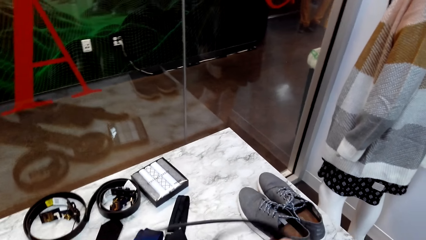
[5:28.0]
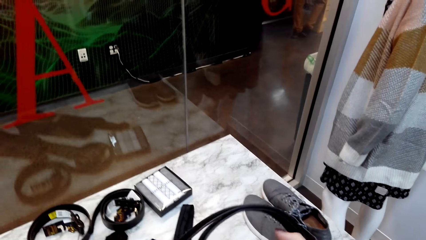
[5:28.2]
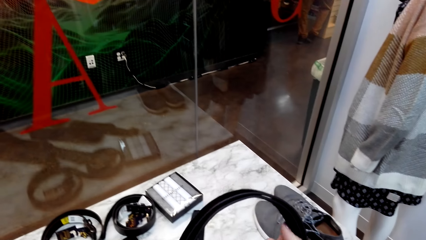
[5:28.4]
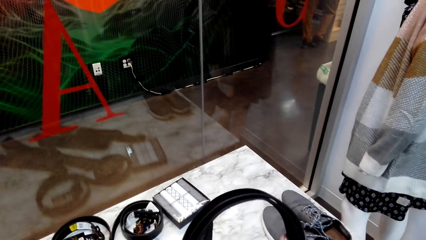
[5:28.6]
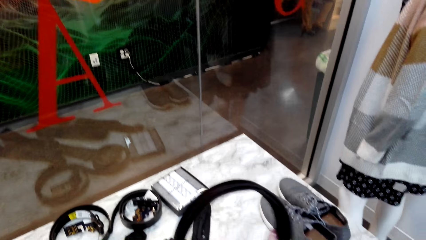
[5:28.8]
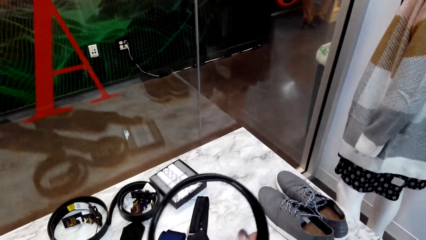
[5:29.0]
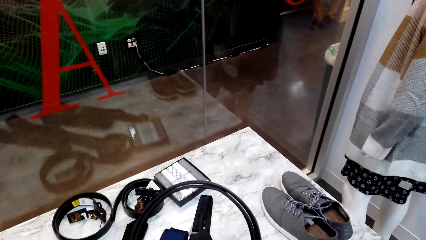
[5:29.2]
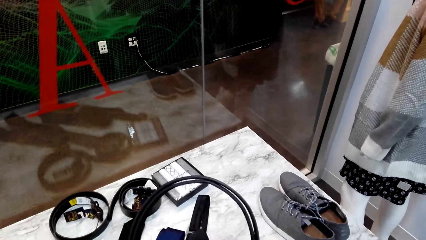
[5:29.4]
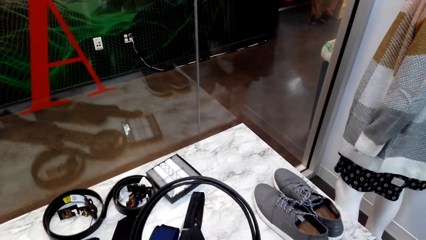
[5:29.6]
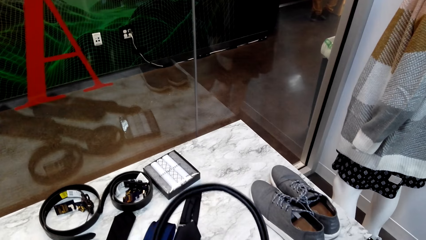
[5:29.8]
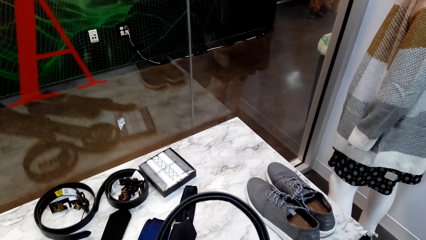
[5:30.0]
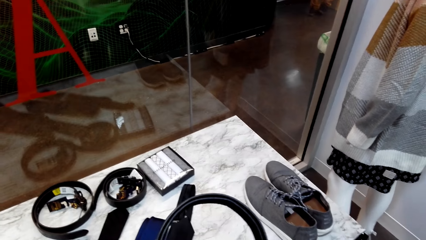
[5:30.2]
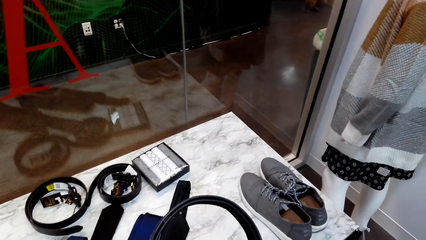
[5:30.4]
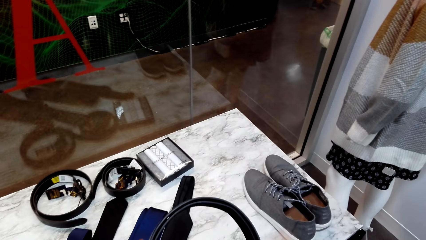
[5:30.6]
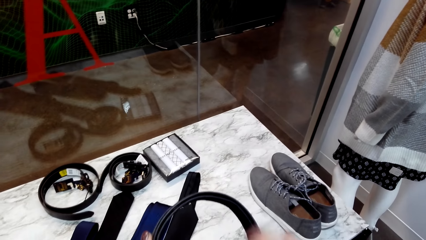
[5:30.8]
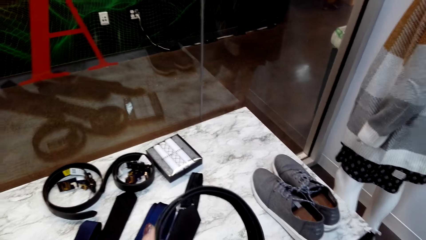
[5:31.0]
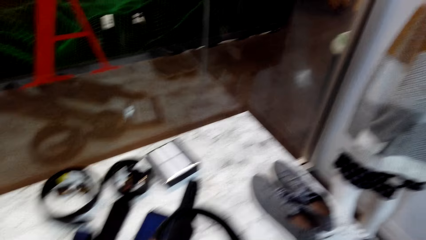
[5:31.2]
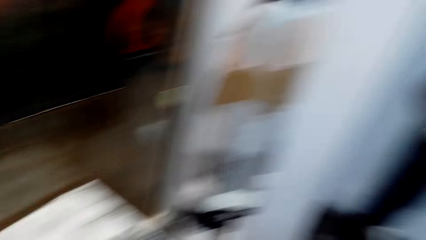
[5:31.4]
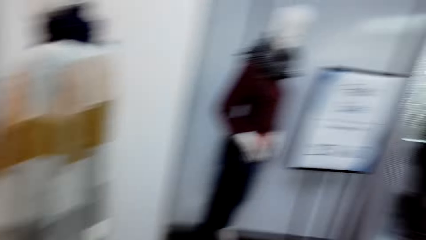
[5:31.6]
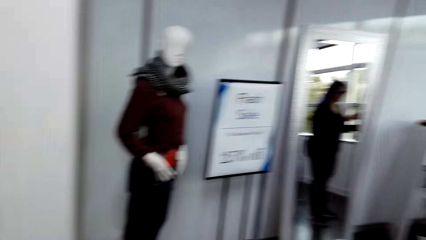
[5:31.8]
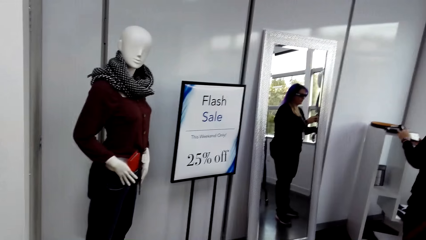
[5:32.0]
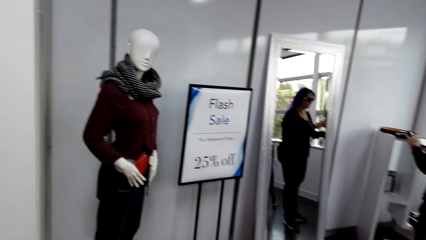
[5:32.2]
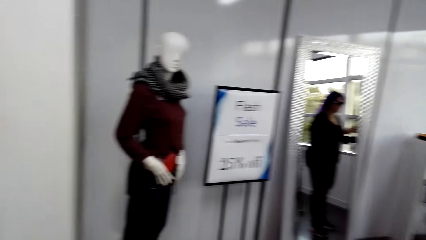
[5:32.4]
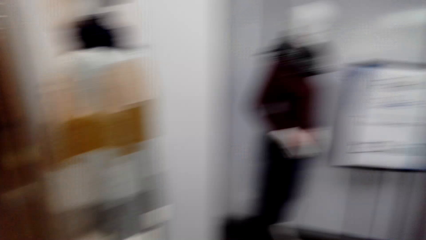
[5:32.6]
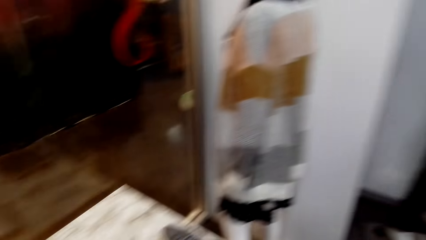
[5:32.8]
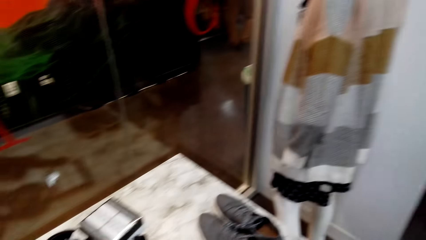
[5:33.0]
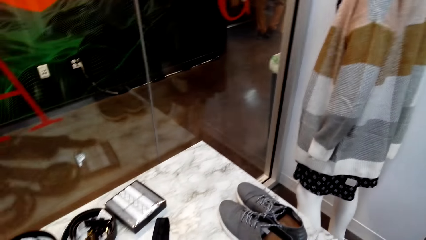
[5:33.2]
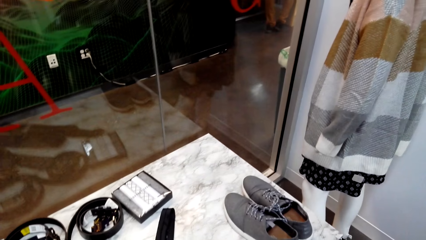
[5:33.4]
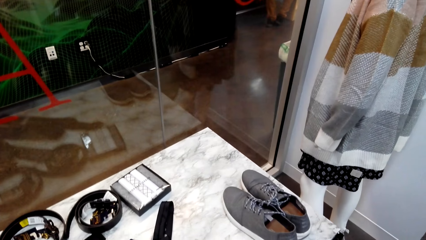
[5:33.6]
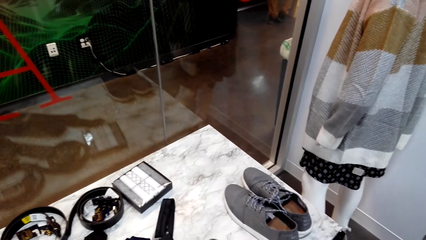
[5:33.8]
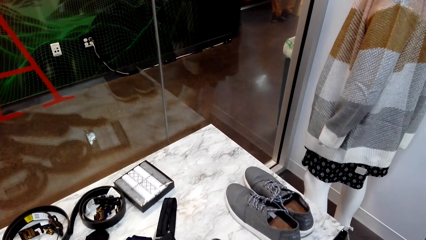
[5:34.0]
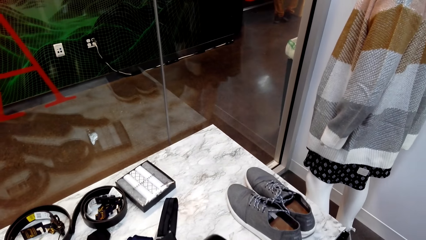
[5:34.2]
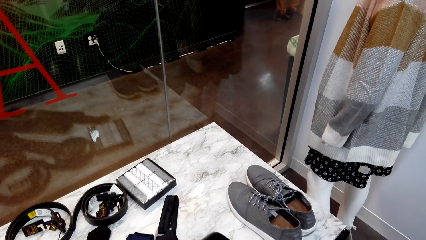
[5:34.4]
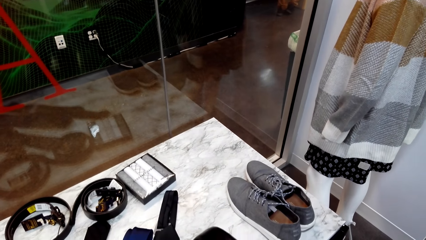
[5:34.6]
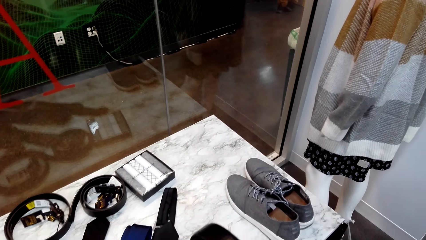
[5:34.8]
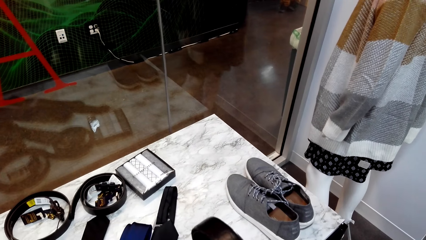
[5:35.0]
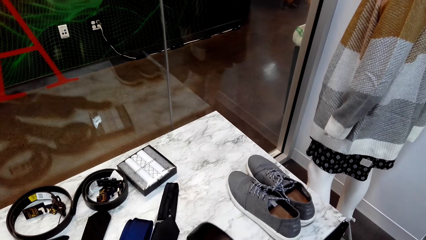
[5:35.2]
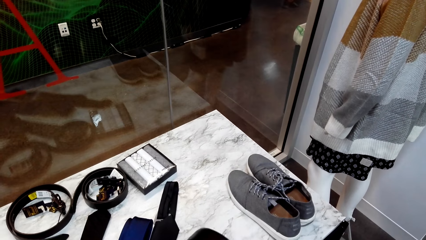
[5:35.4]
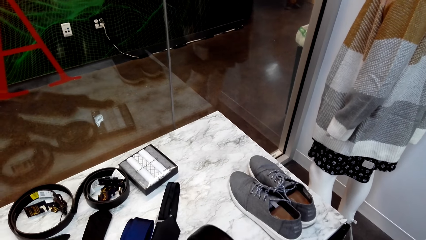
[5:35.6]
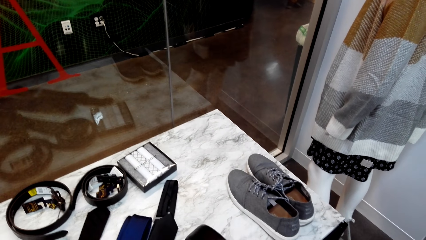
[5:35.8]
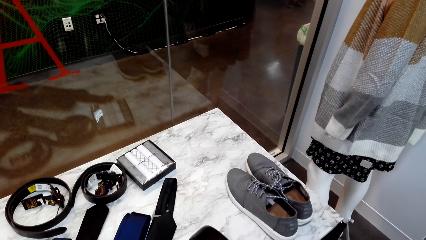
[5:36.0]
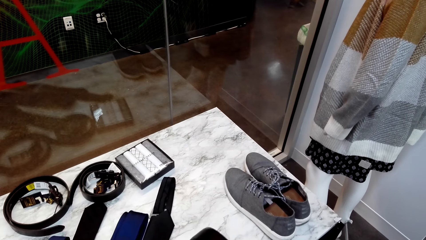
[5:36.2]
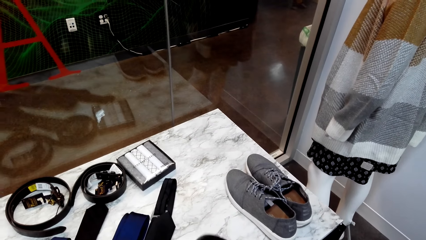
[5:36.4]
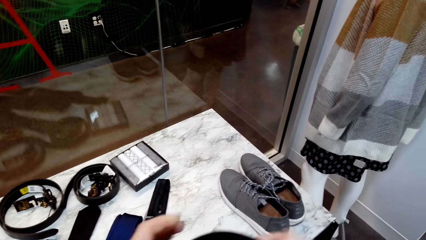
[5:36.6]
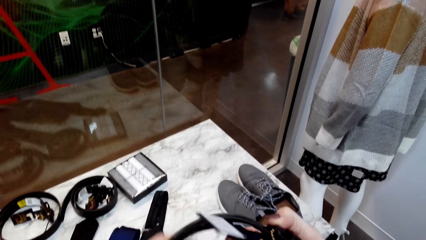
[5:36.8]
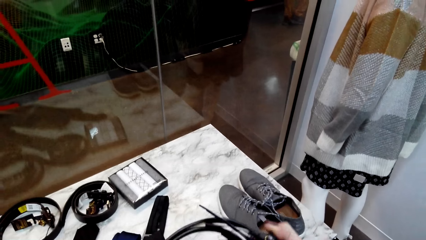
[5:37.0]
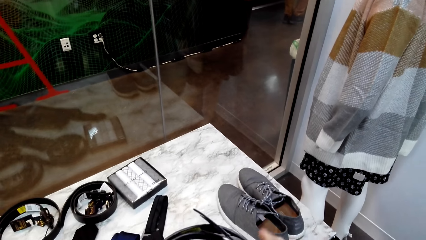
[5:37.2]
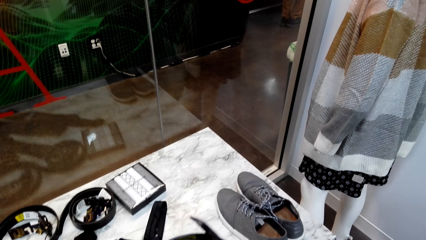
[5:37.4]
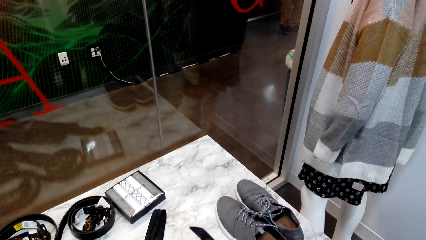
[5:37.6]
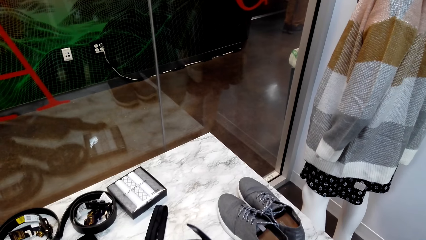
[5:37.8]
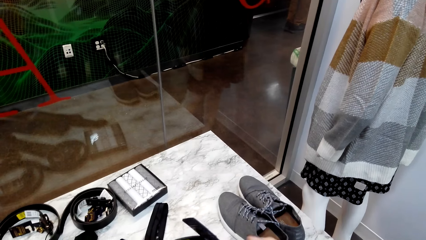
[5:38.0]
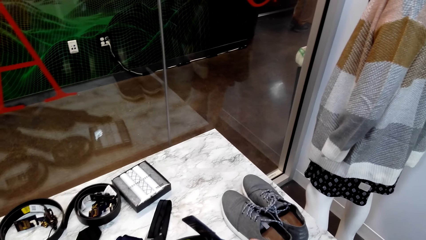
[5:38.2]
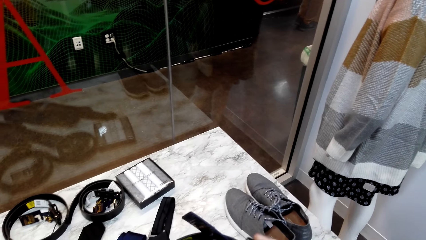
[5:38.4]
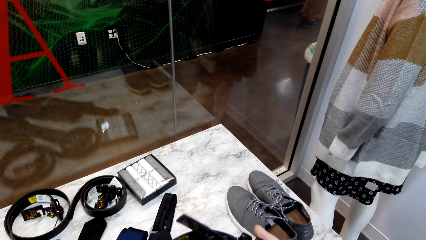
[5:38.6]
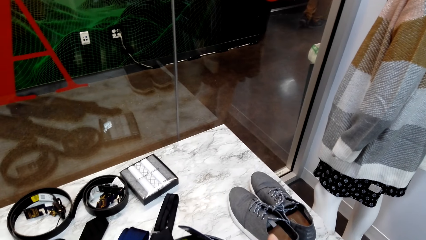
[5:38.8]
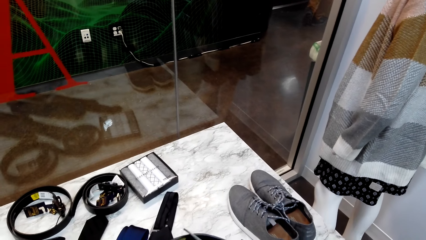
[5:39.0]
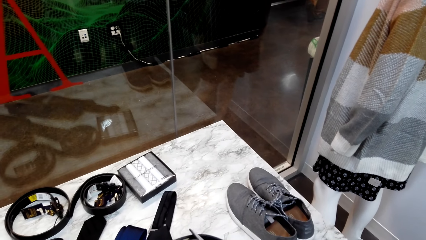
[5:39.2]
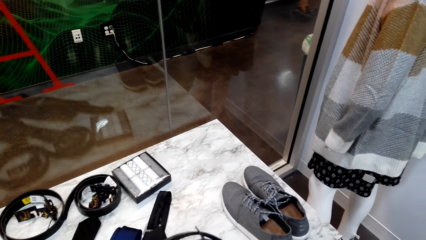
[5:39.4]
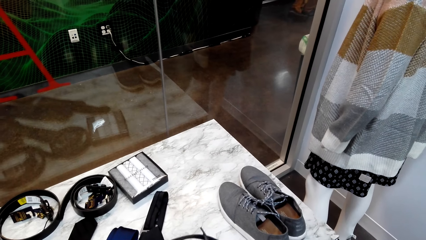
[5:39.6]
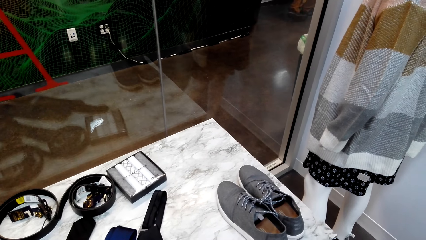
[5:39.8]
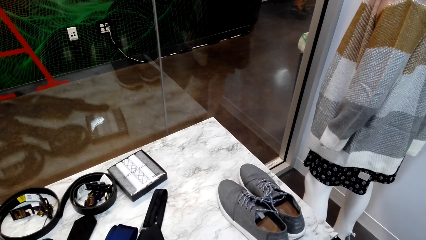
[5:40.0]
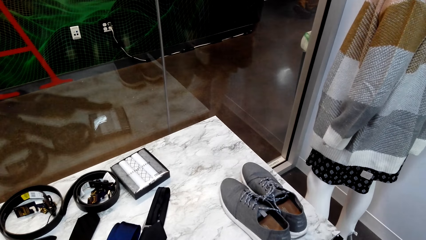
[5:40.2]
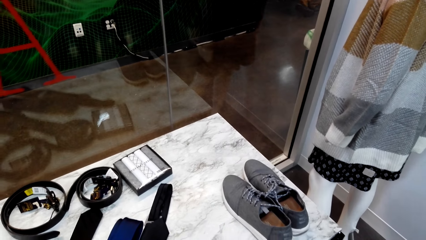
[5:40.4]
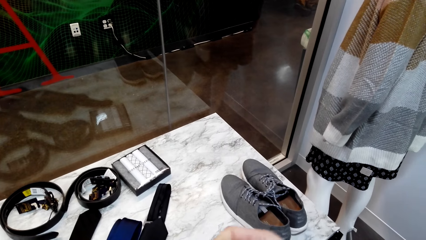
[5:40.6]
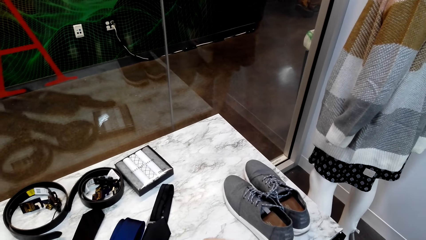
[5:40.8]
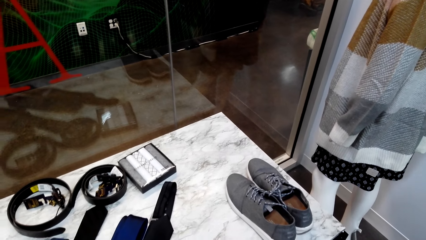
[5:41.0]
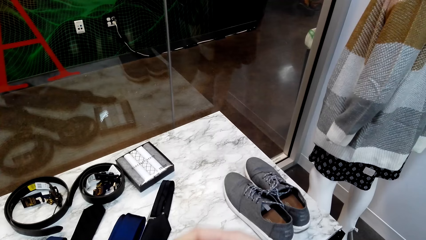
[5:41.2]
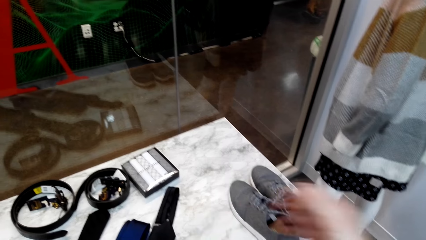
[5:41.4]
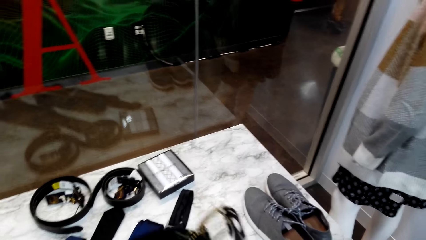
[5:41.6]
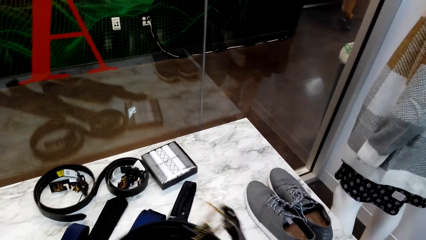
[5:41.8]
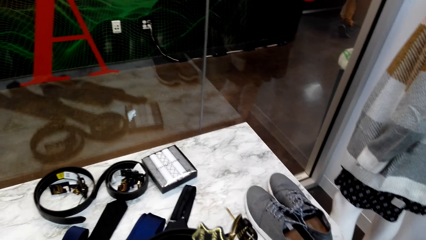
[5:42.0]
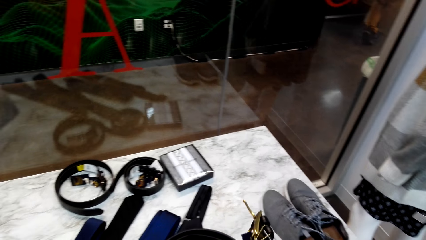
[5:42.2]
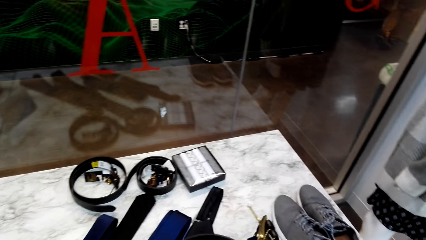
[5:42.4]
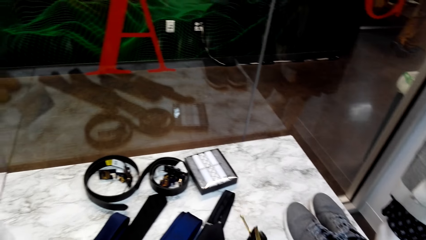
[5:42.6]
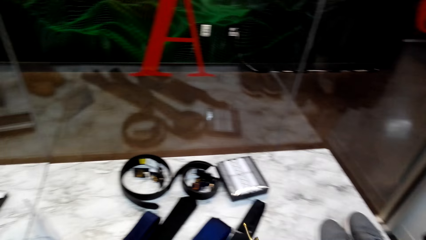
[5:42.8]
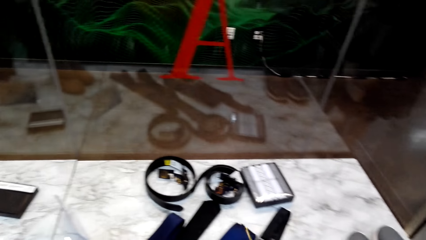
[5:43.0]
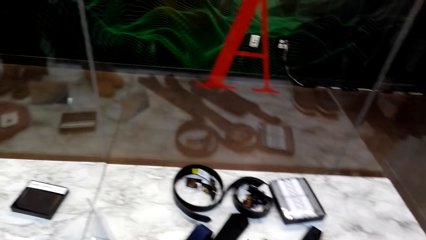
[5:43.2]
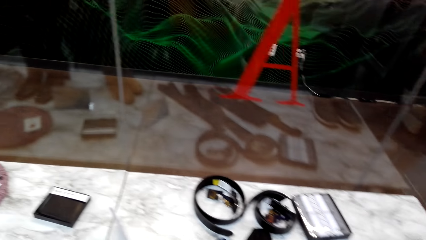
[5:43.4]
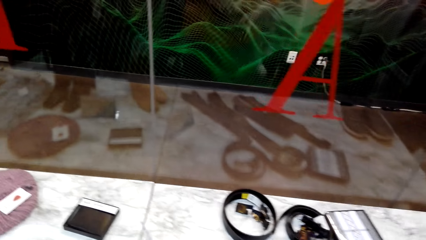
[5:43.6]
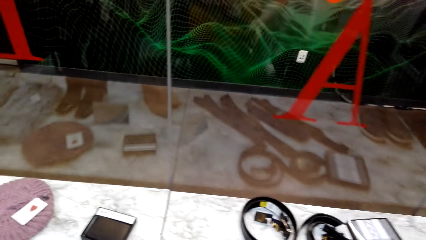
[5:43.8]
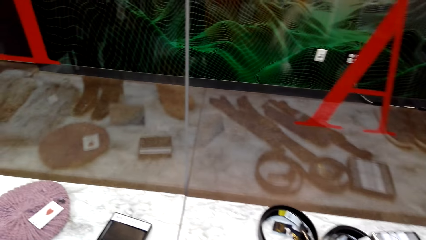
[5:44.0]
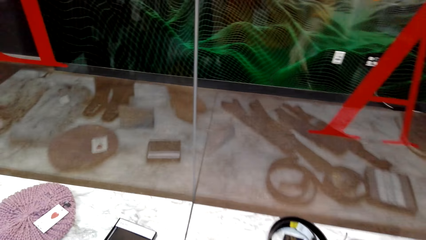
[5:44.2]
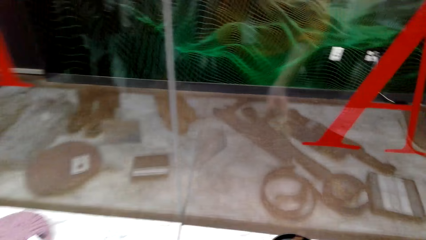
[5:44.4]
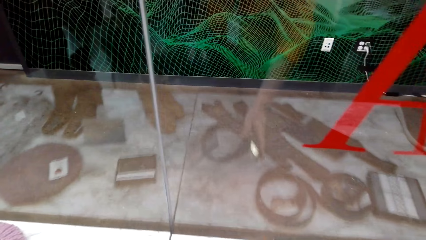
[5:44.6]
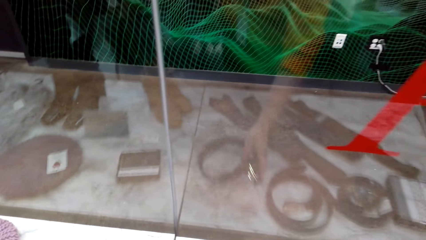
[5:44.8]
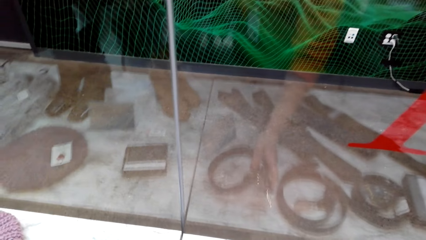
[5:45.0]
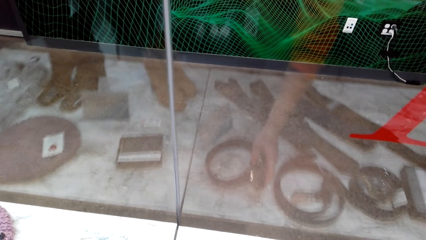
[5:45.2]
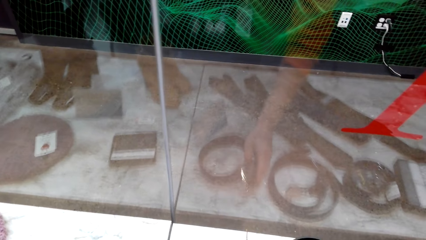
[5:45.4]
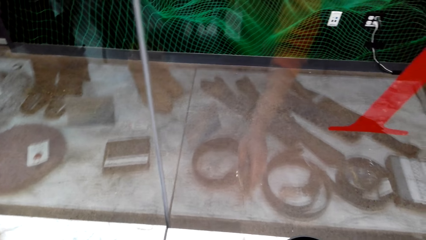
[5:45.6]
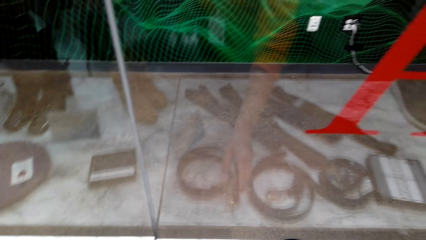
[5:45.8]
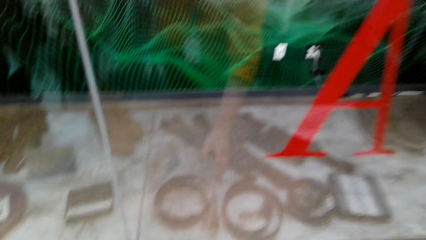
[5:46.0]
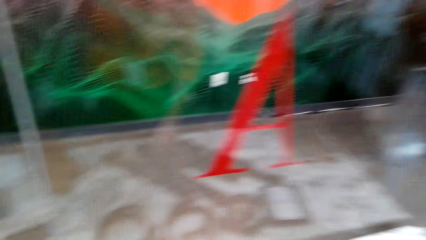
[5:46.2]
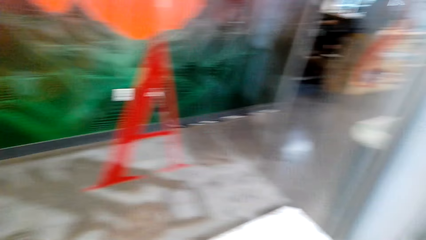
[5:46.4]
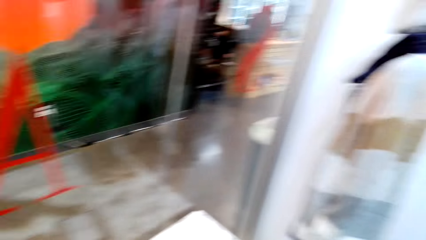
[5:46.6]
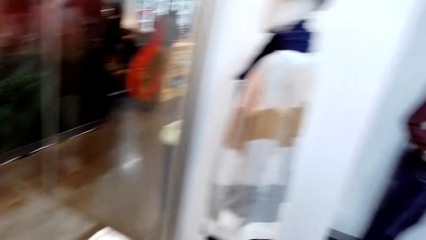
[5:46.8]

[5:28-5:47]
The camera wearer examines the belt. They straighten the belt. They look around the room. They examine the belt. They move their hand. They look around. They drop the belt on the table.
